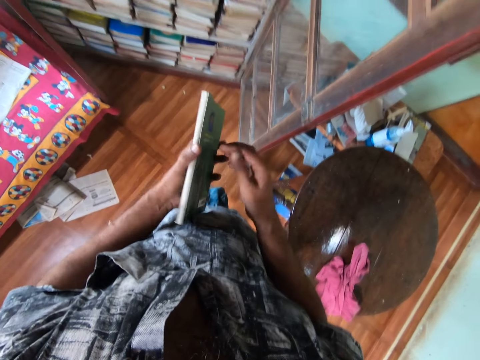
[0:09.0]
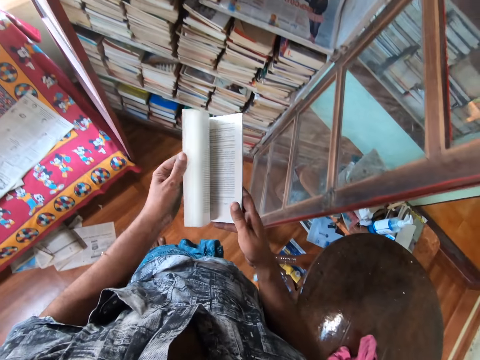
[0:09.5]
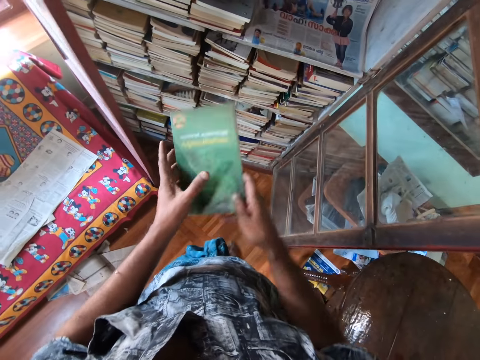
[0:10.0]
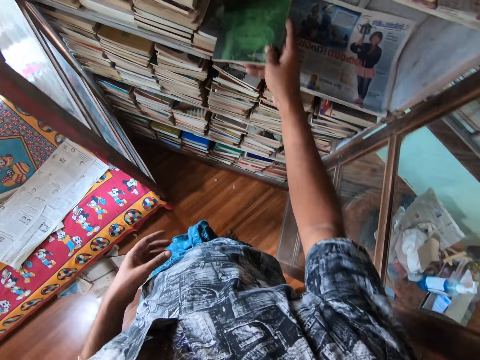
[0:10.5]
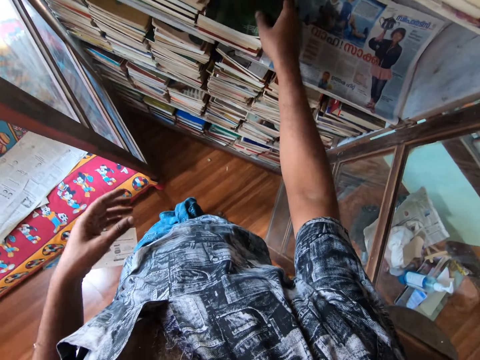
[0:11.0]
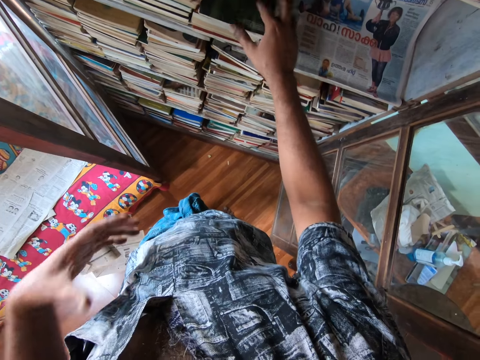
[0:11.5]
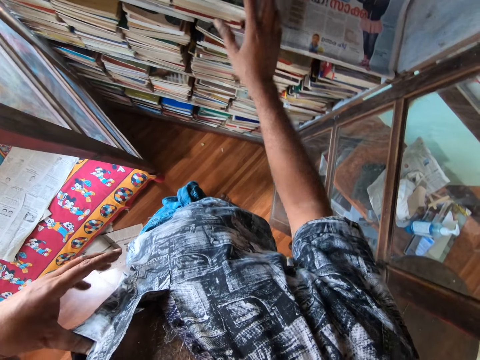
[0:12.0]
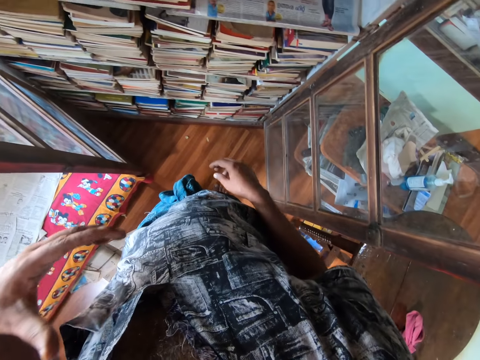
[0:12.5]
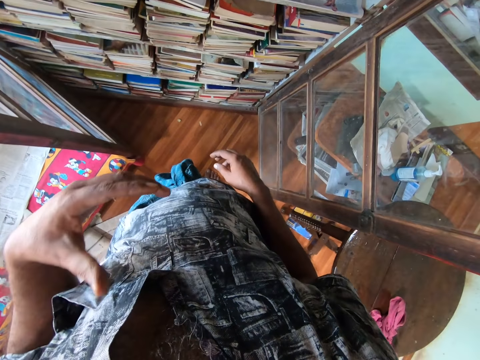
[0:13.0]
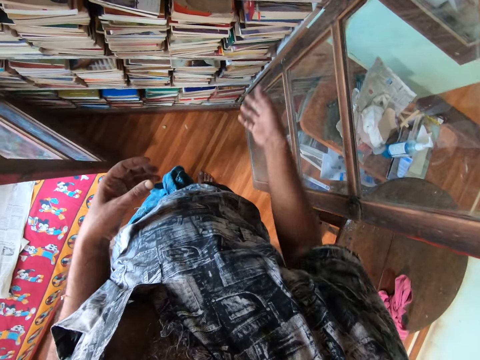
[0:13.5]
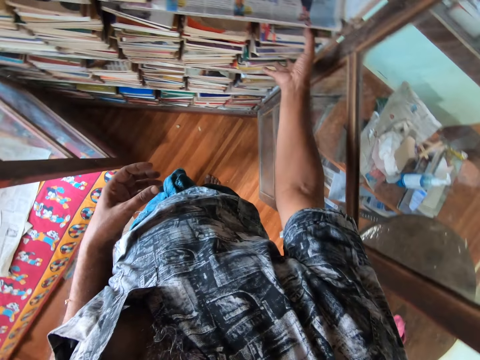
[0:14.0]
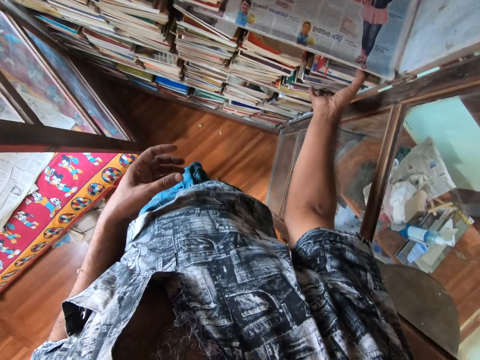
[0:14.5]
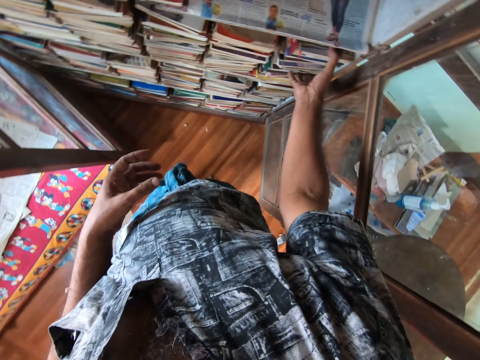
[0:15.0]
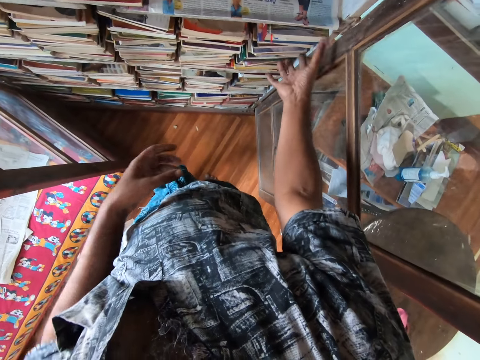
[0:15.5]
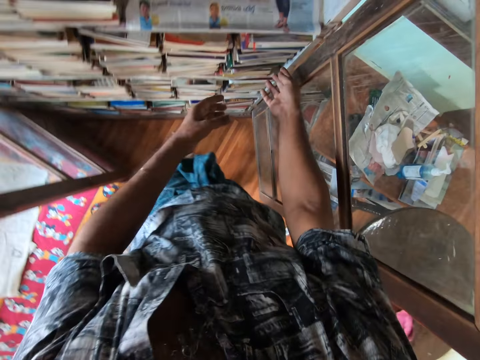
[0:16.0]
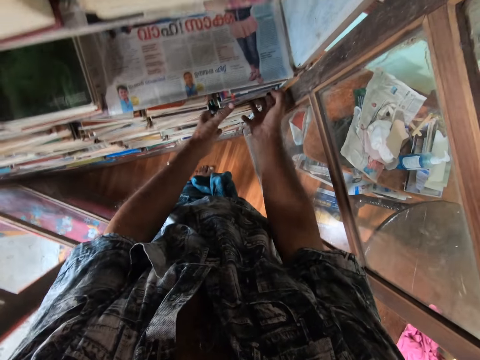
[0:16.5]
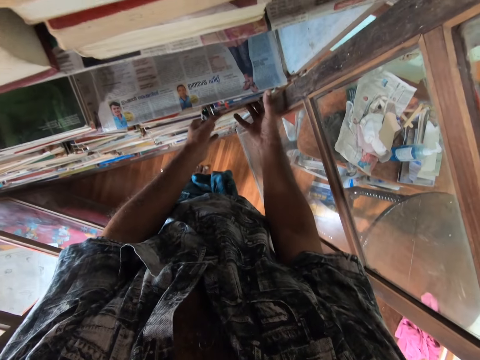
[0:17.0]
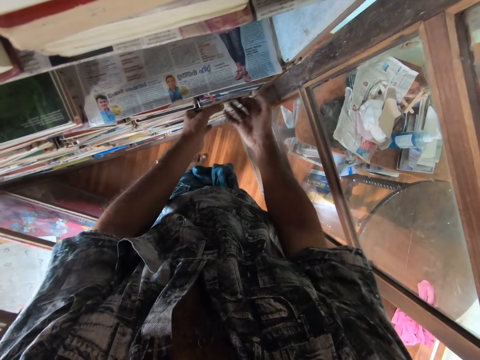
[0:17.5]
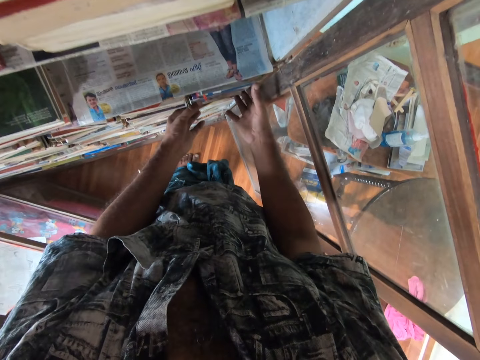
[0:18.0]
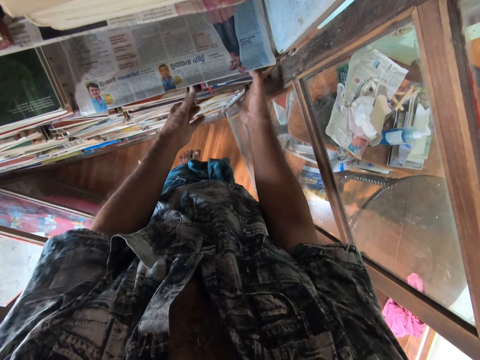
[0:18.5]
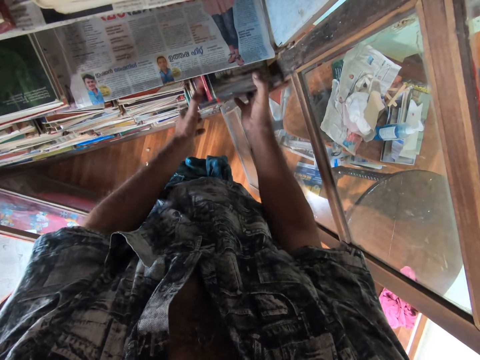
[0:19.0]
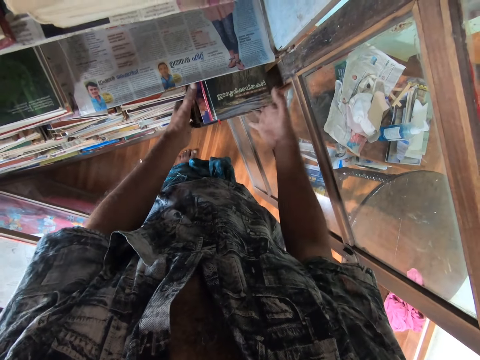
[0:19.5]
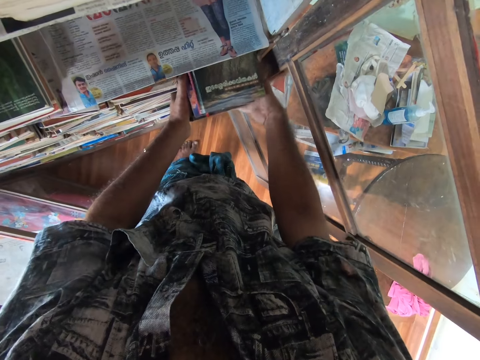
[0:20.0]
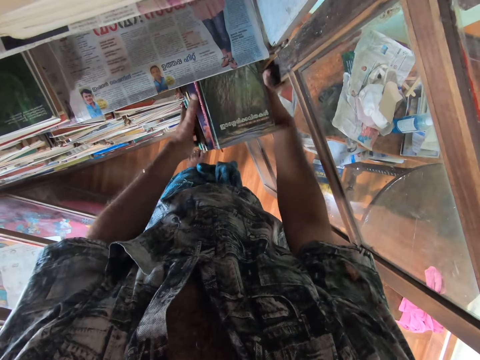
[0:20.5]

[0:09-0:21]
The camera wearer walks around. They put the book in the bookshelf. They pick the books from the bookshelf.

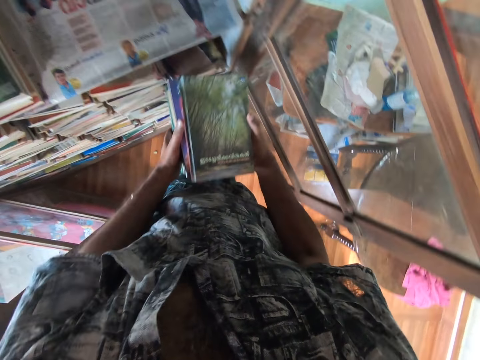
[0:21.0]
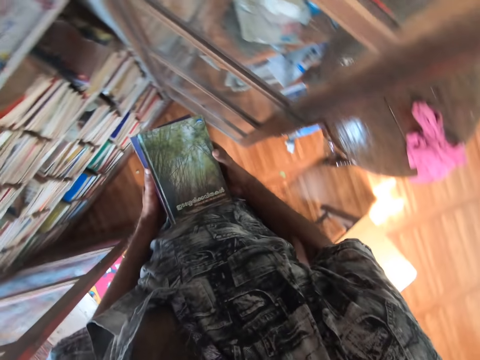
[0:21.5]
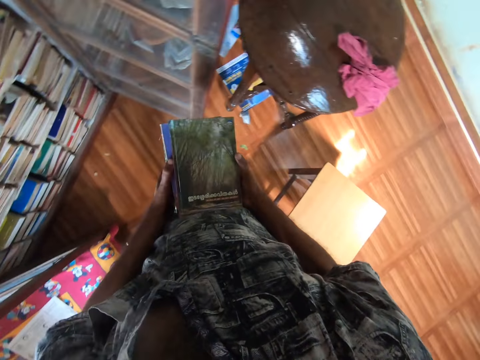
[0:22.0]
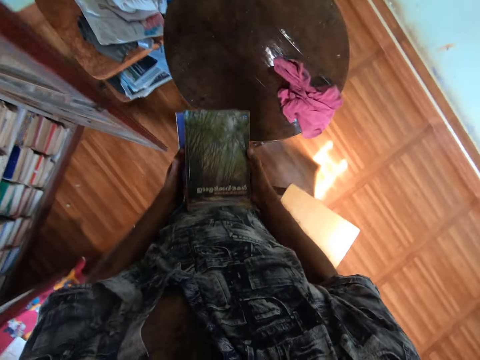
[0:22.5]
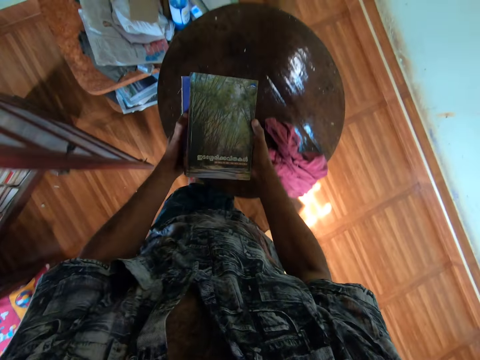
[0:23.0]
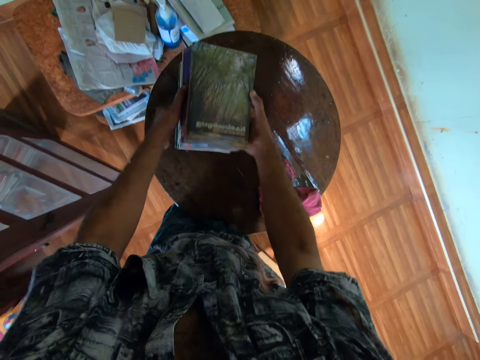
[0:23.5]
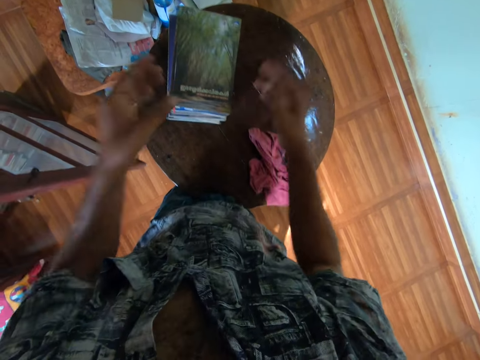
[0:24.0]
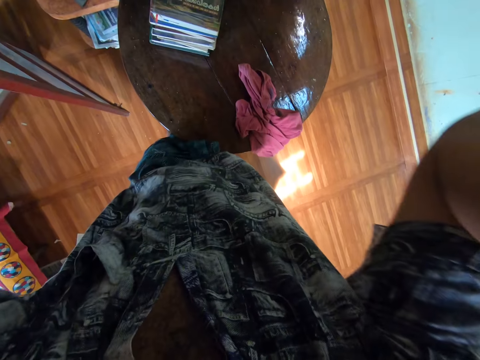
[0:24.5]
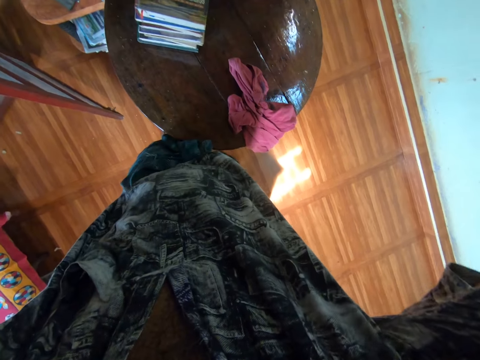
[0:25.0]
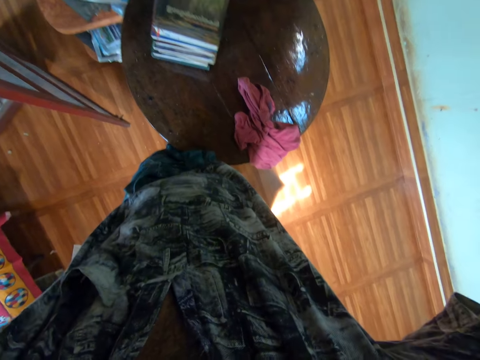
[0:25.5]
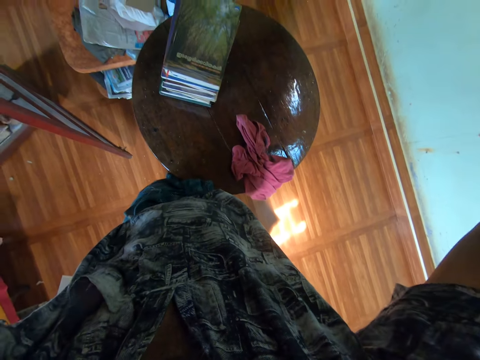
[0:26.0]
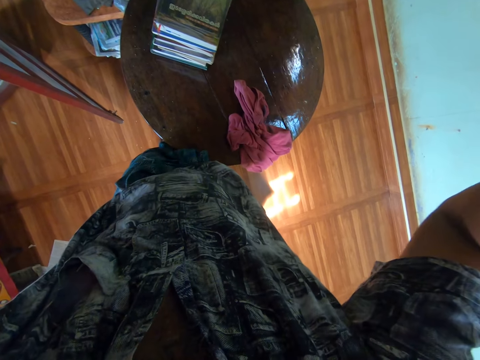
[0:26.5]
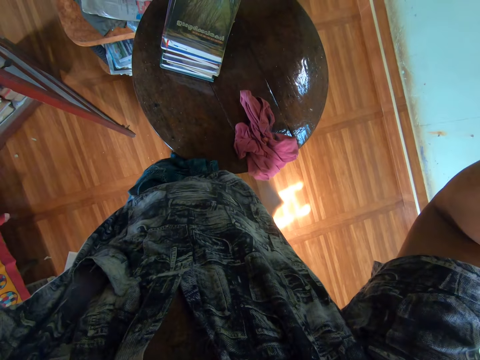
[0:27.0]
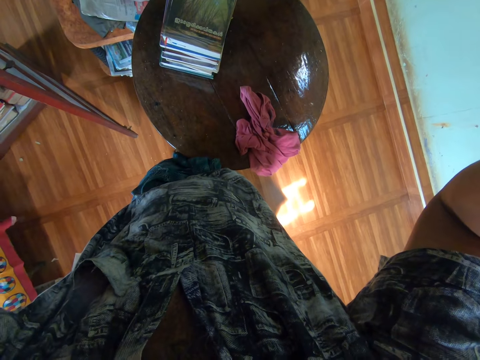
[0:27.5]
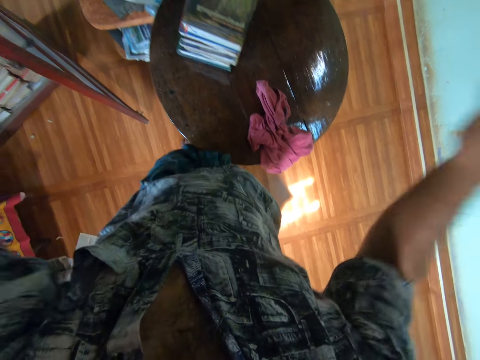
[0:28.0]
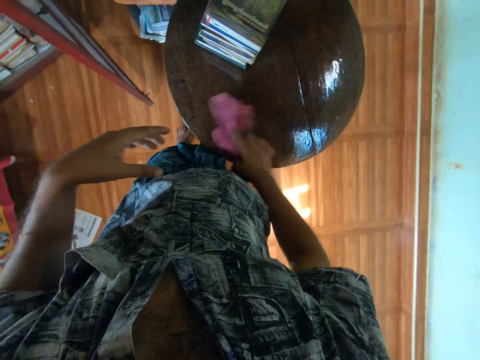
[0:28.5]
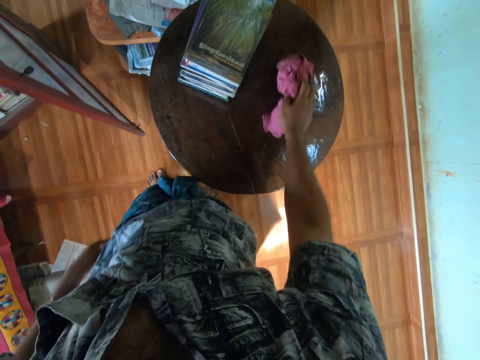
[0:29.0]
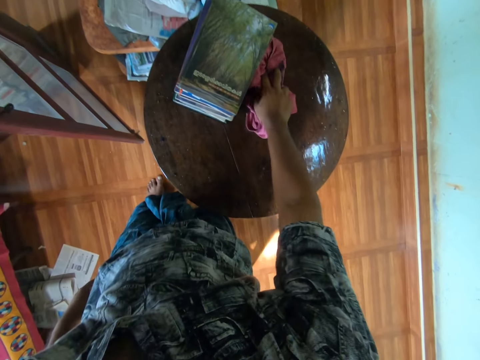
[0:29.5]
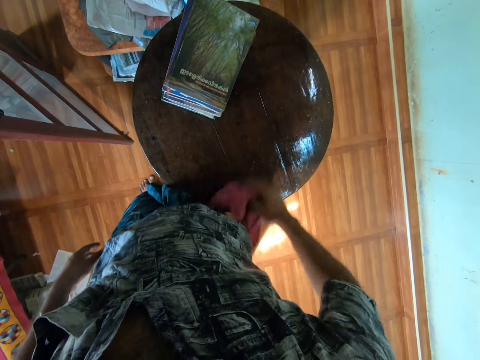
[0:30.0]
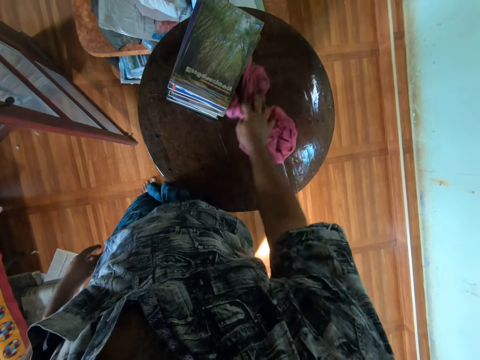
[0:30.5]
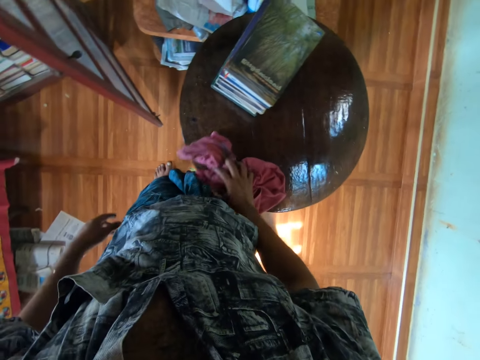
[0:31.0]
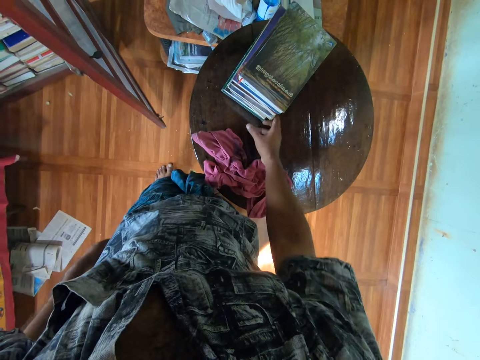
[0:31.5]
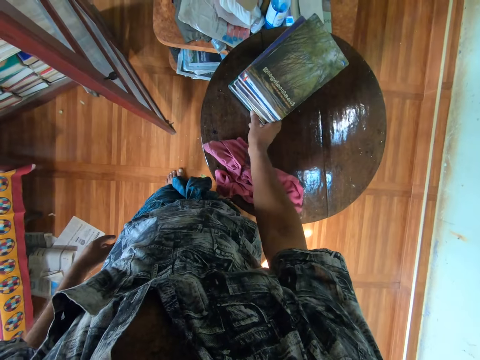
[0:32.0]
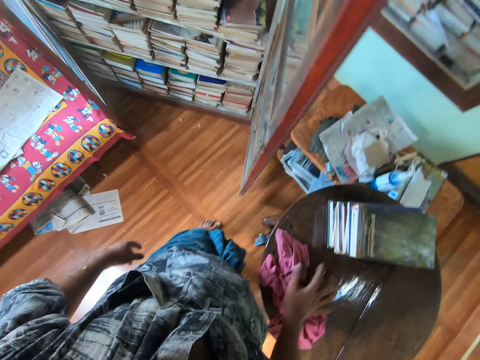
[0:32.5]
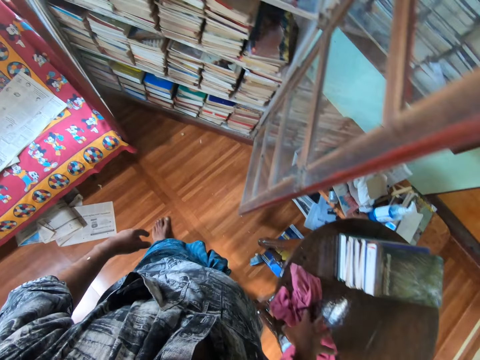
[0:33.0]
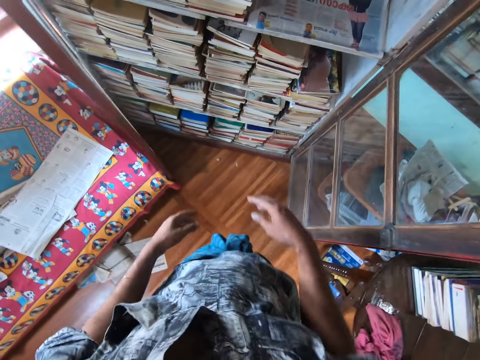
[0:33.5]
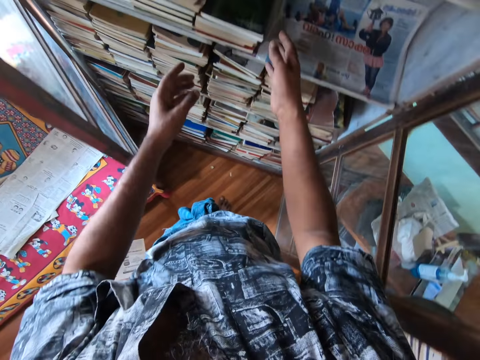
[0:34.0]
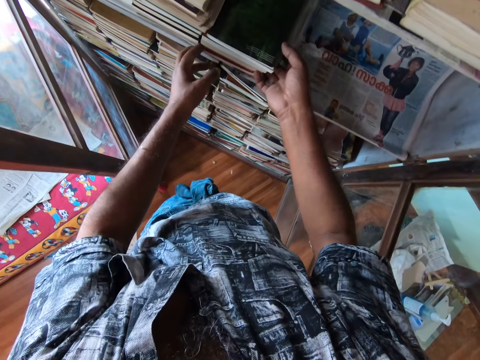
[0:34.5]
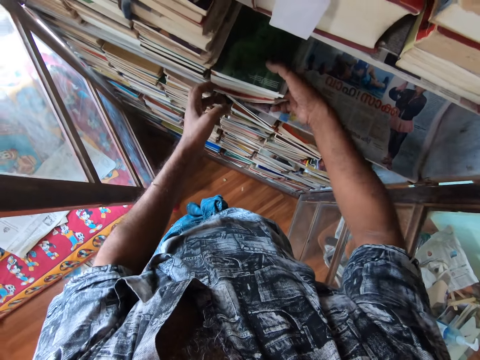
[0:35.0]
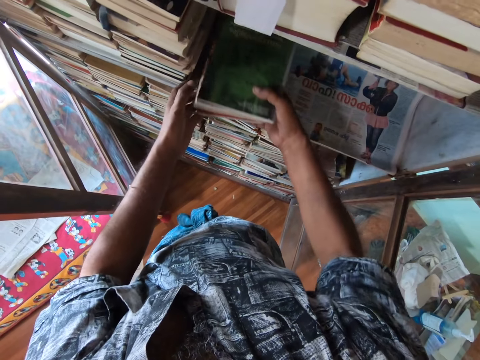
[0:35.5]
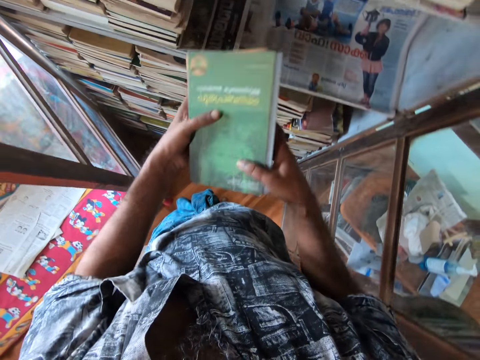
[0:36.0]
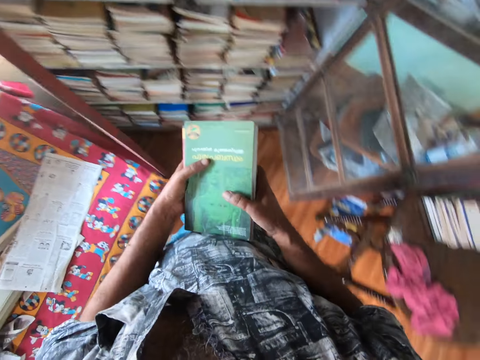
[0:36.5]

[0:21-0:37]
The camera wearer puts the books on the table. They adjust the camera. They hold the towel. They wipe the table with the towel. They move the books on the table. They walk around. They pick the books from the bookshelf.
